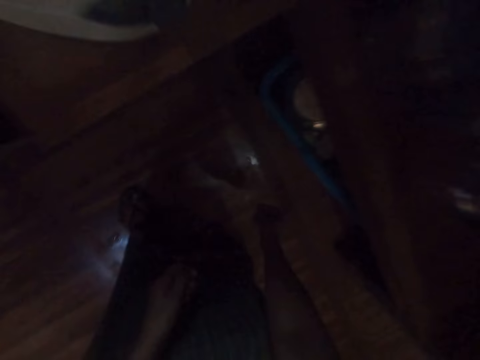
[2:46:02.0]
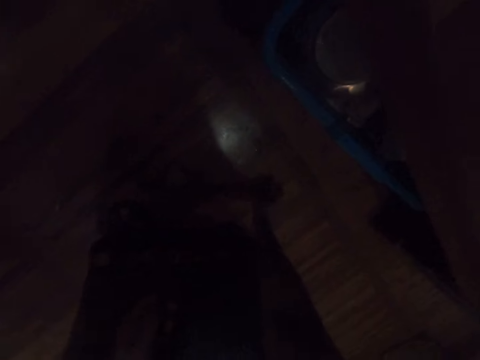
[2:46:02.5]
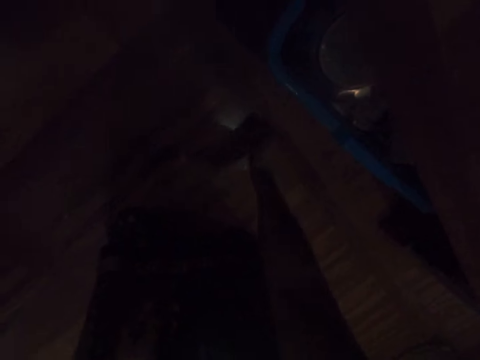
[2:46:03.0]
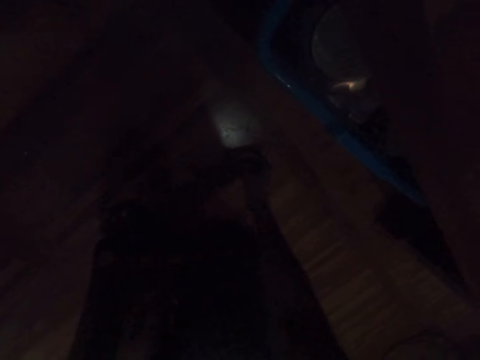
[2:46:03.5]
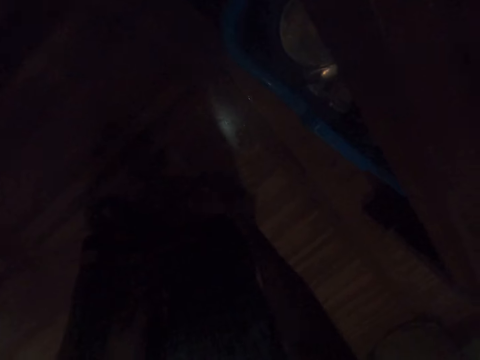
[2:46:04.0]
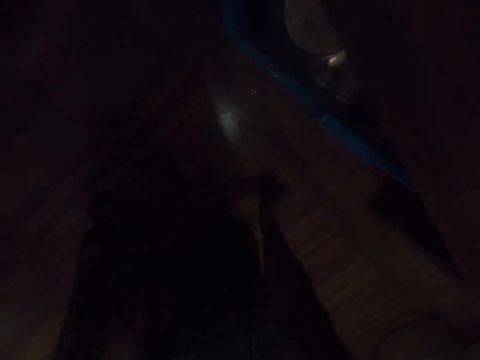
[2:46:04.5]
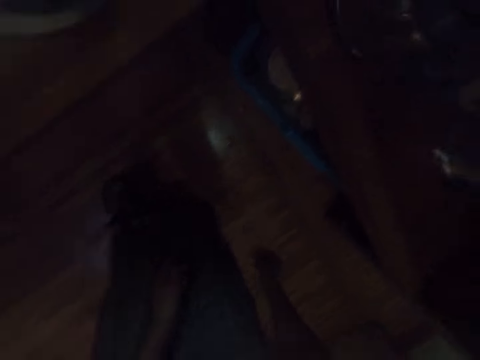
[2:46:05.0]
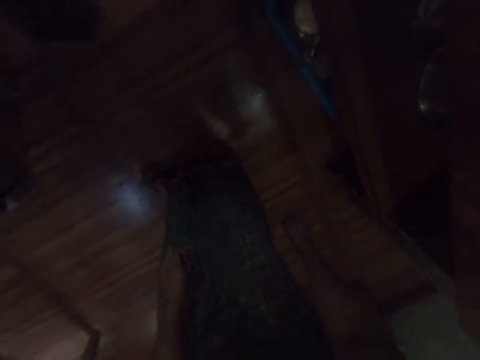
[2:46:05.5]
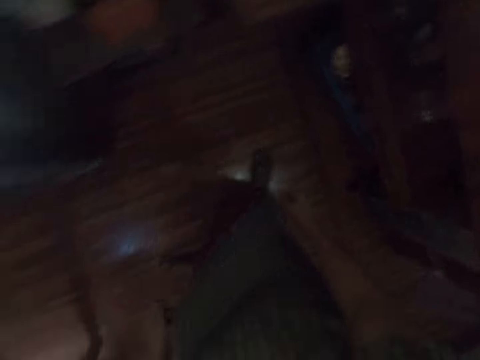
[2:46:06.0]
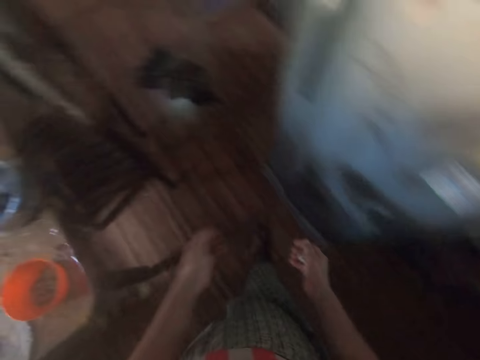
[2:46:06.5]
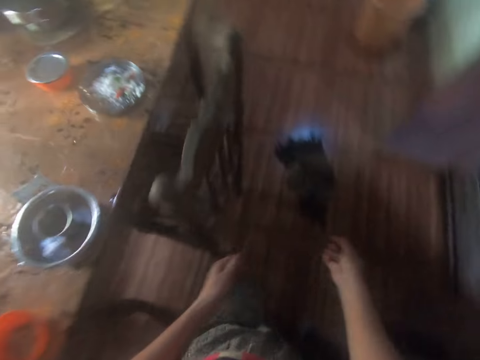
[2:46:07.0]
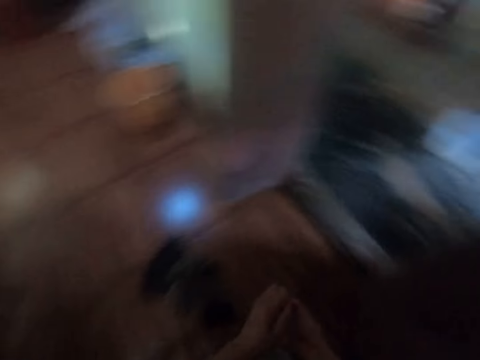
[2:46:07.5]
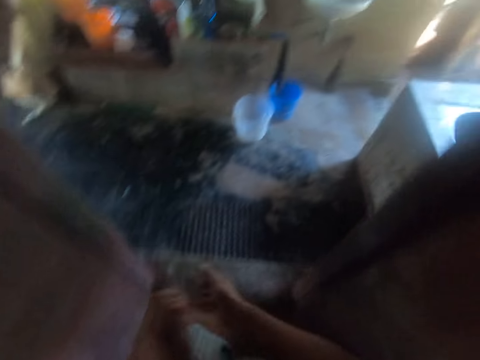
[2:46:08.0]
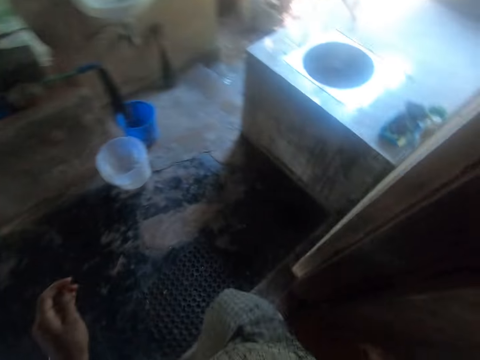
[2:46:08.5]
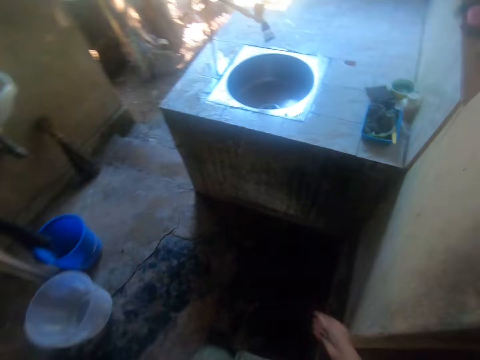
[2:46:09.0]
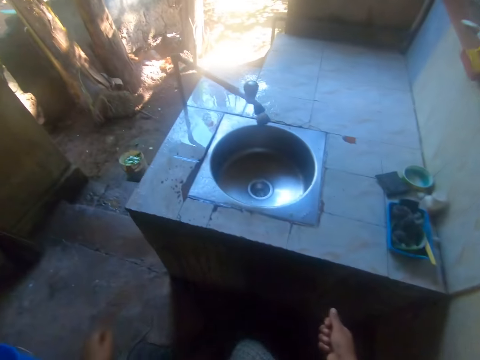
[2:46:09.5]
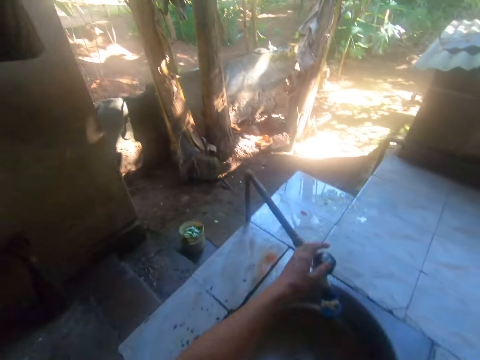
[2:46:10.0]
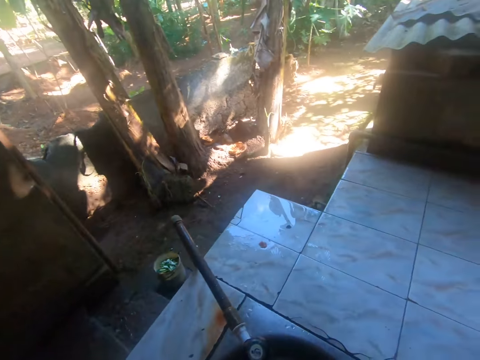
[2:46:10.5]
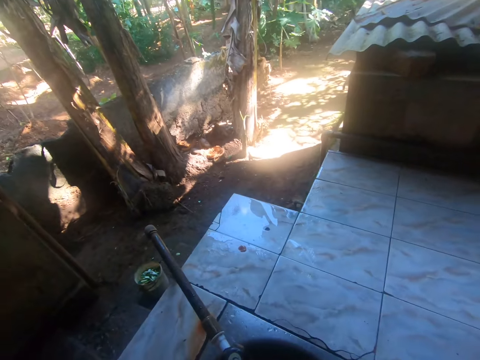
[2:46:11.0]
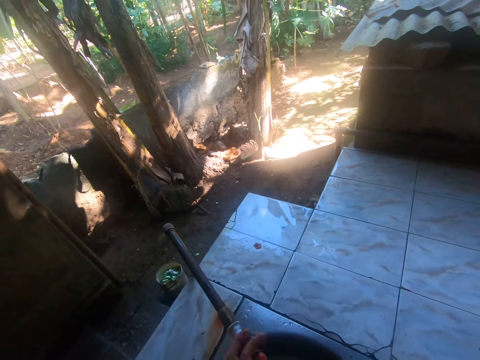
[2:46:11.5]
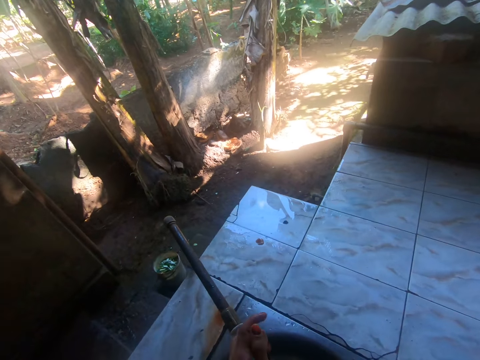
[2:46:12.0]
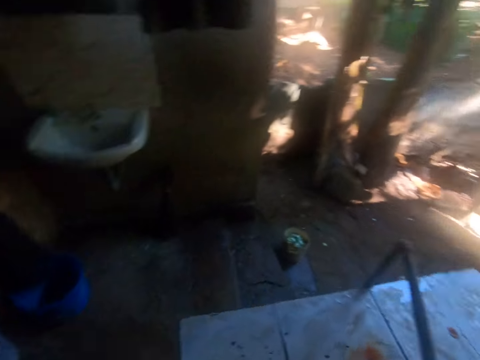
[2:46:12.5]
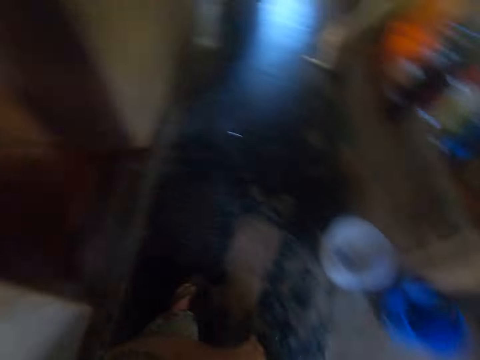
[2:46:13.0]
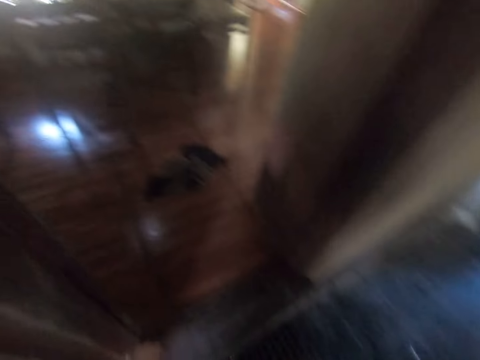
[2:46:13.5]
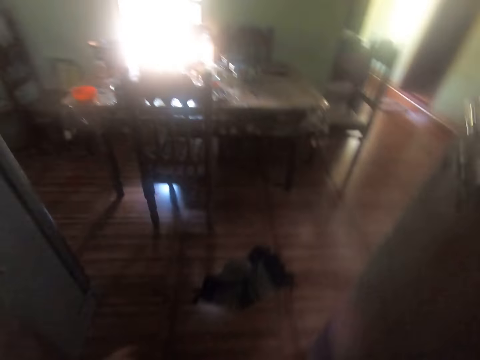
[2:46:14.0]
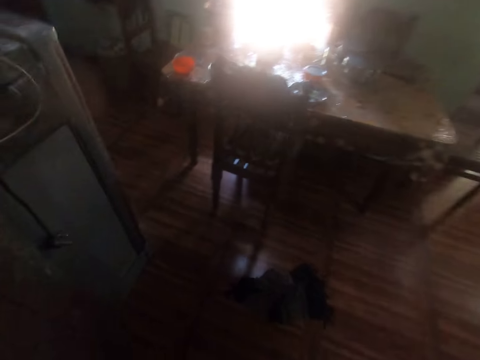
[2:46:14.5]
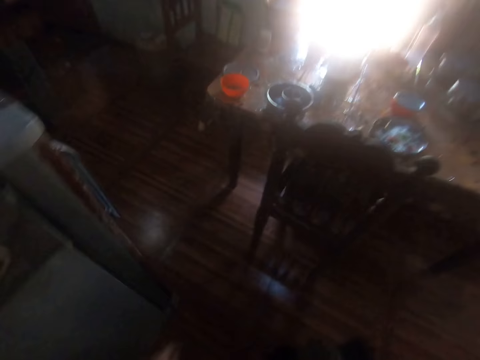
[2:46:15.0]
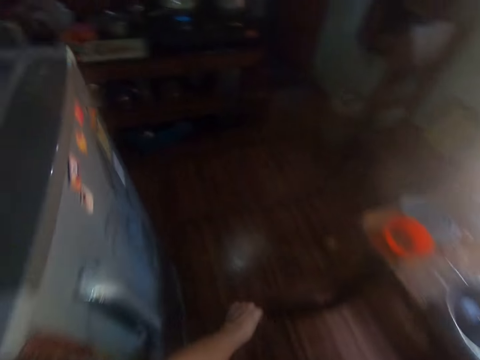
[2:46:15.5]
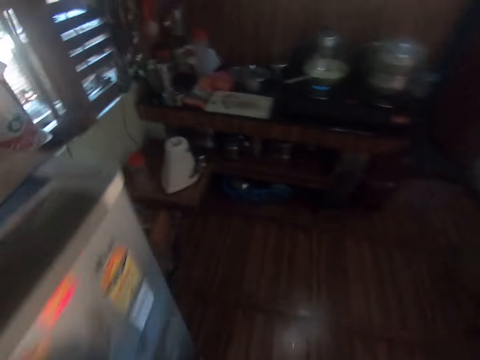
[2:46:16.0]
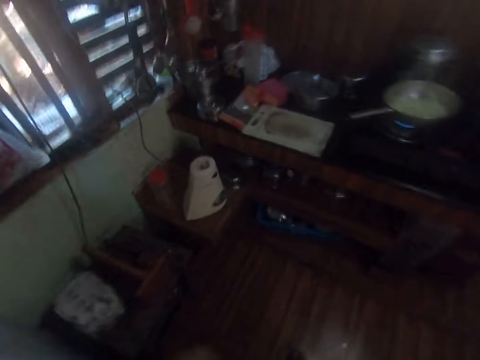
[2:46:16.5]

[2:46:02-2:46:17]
The camera wearer picks the maize from the floor with her right hand. She passes the maize from her left hand to her right hand. She walks out of the apartment. She opens the tap on the sink with her left hand. She closes the tap on the sink with her left hand. She walks into the apartment.

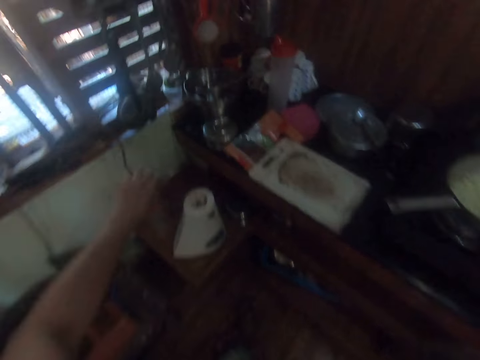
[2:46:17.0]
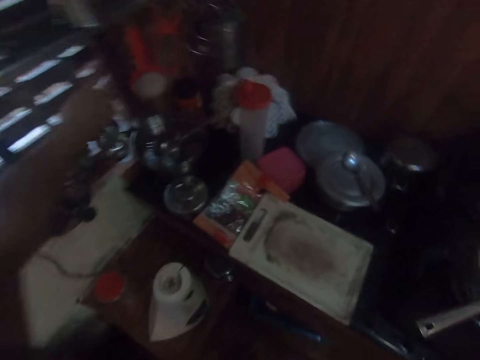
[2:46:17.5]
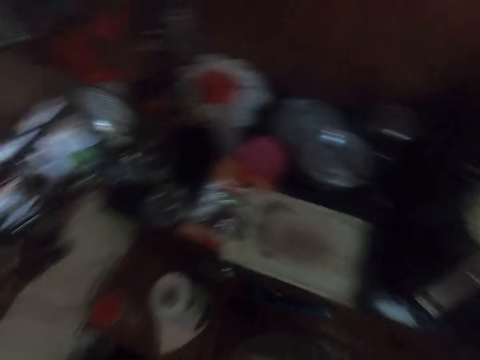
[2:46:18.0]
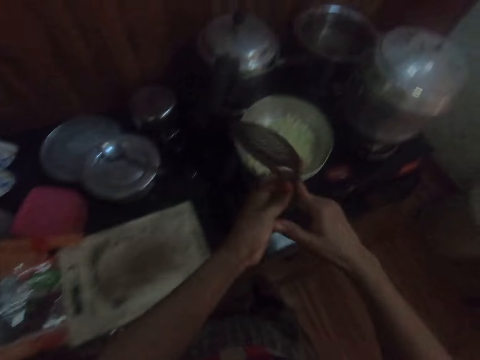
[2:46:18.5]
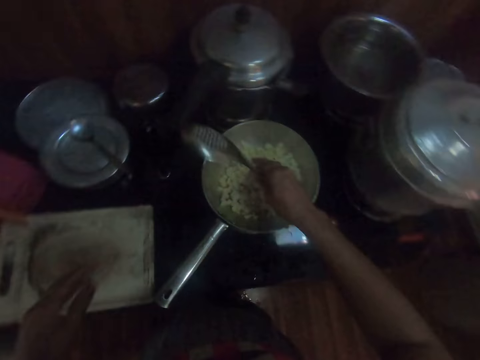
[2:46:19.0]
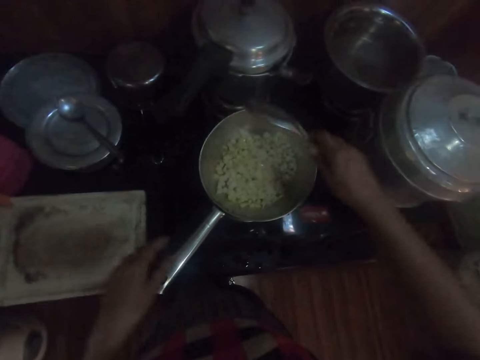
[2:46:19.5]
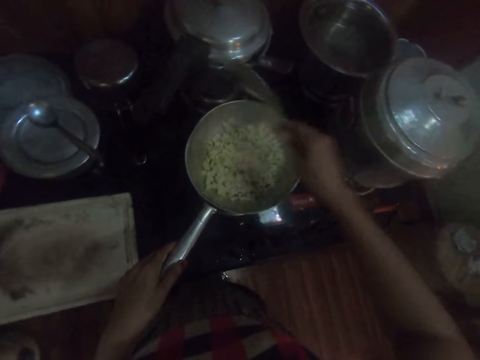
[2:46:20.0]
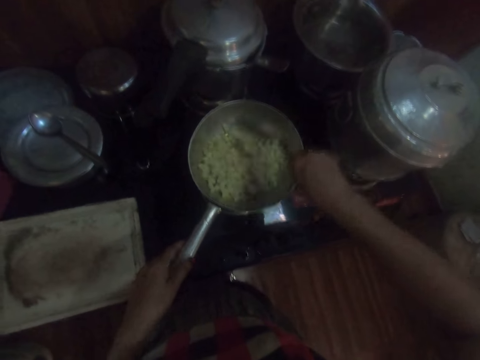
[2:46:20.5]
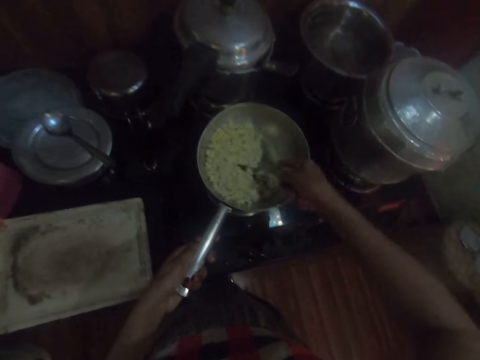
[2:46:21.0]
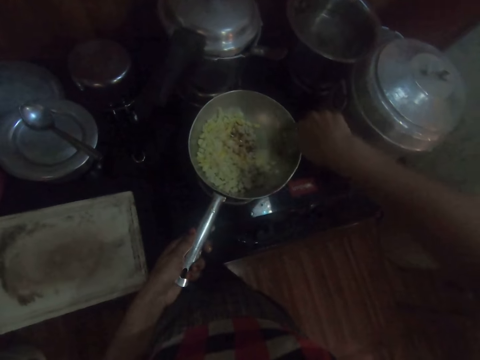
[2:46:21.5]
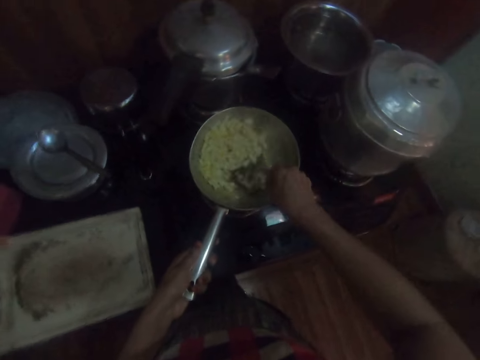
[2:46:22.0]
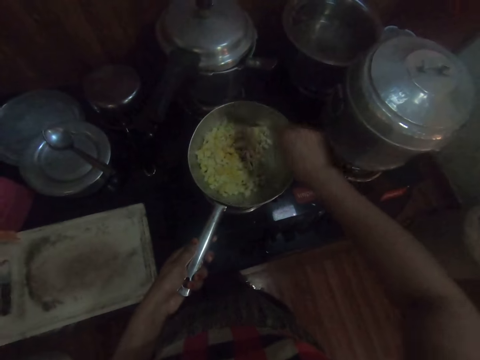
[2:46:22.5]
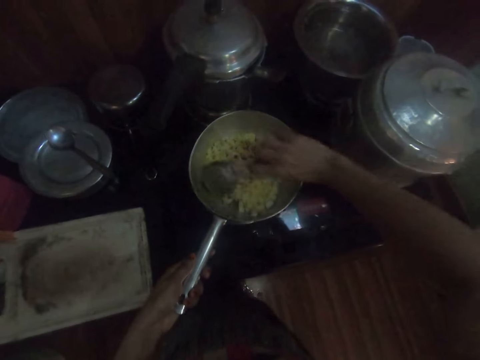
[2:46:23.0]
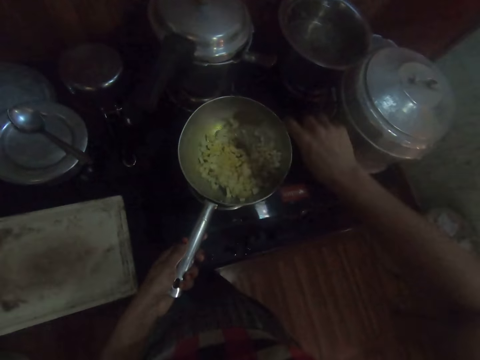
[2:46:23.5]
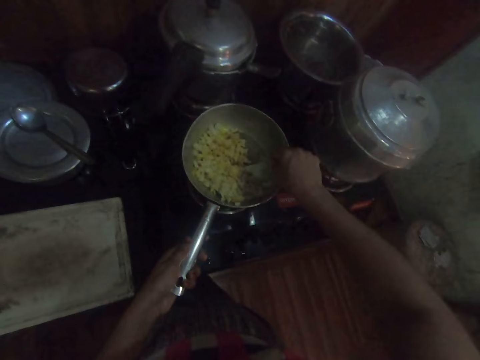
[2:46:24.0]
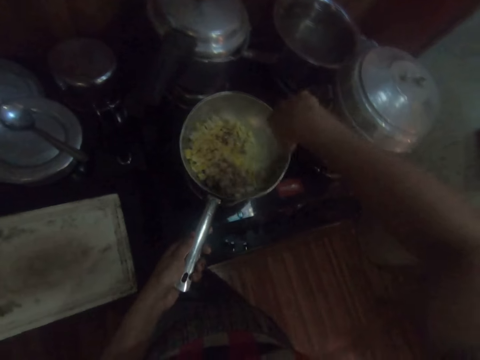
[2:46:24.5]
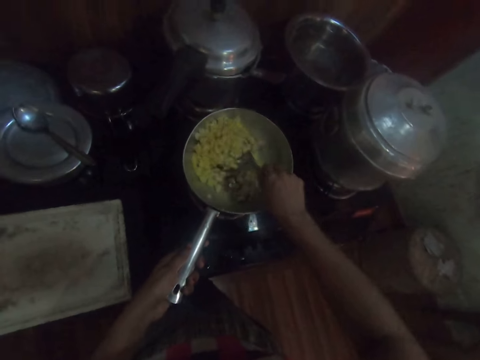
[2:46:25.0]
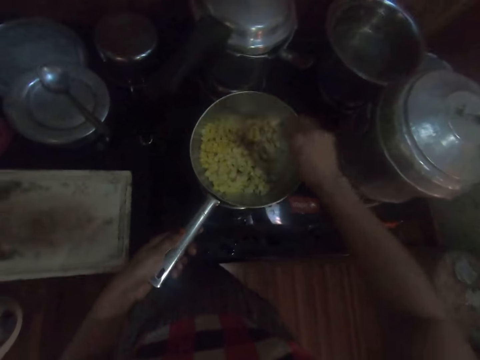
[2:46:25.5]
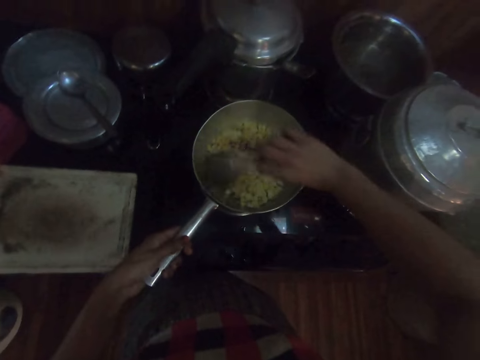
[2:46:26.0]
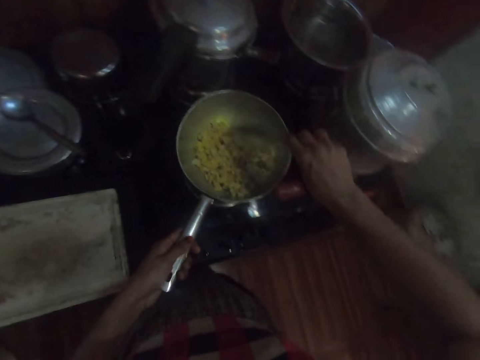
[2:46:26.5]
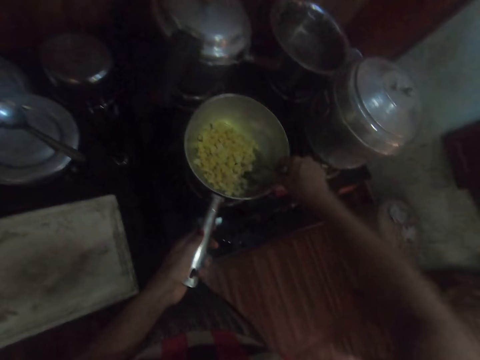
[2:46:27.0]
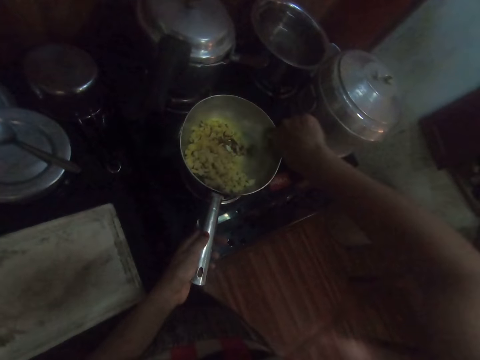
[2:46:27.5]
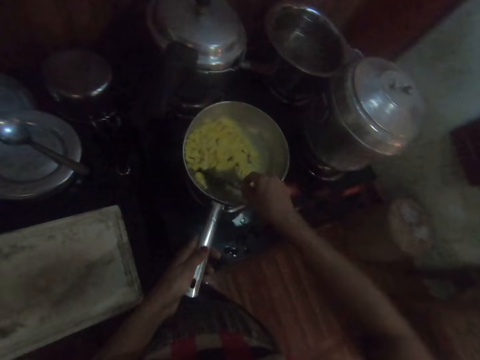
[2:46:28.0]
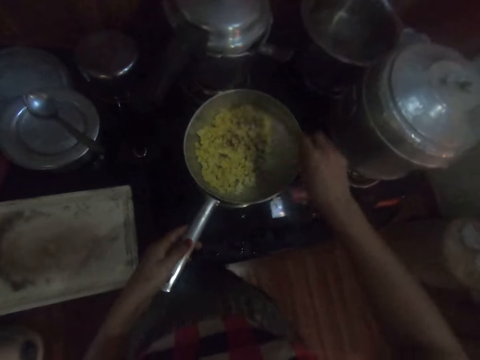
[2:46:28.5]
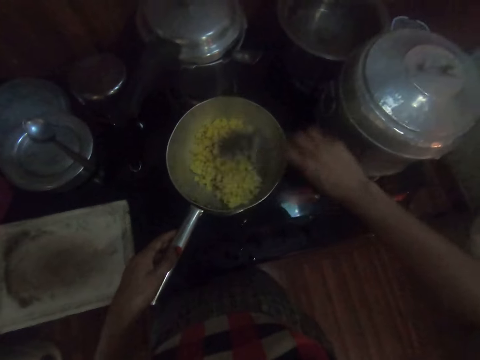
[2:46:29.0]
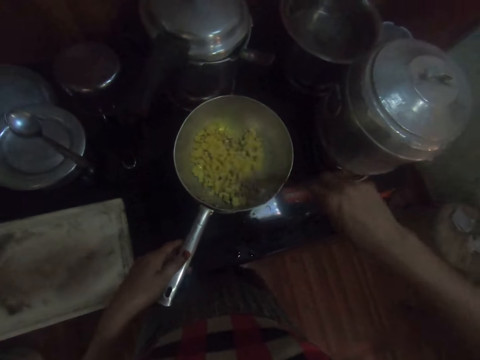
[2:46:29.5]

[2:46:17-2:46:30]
The camera wearer picks a stainless spoon from the window with her left hand. She passes the stainless spoon to her right hand. She holds the frying pan on the cooker with her left hand. She stirs the maize in the frying pan with the stainless spoon in her right hand.
